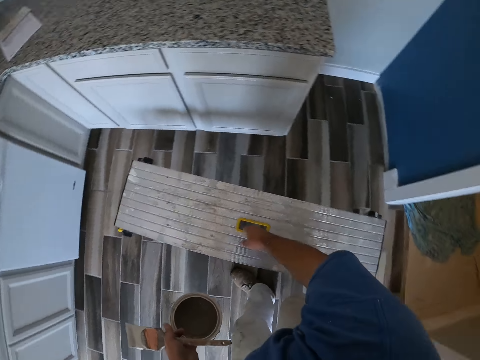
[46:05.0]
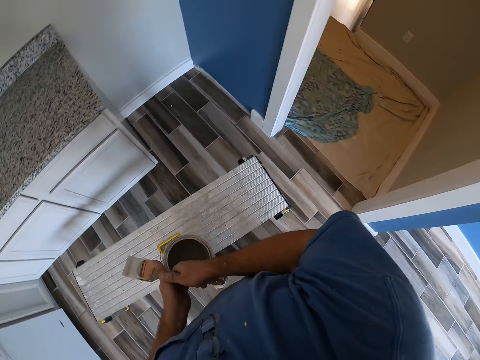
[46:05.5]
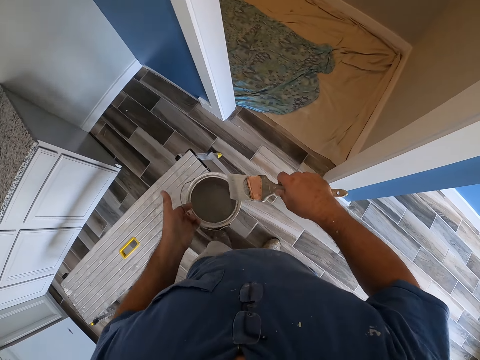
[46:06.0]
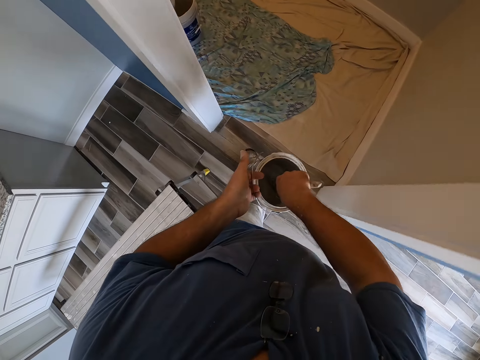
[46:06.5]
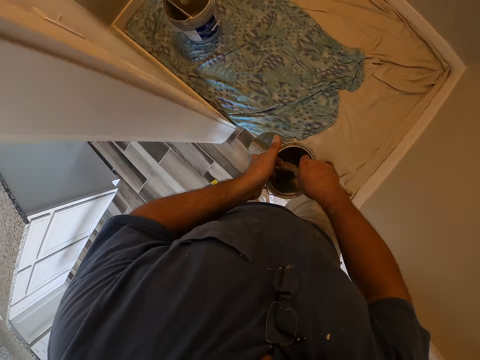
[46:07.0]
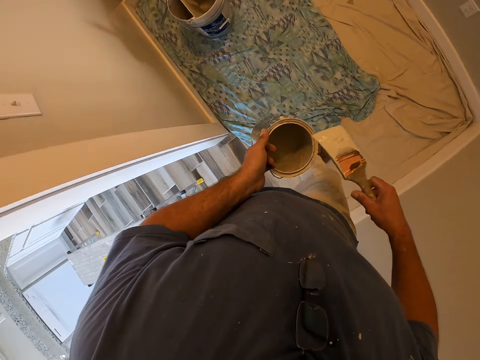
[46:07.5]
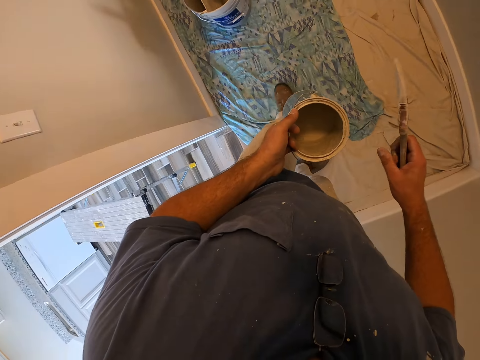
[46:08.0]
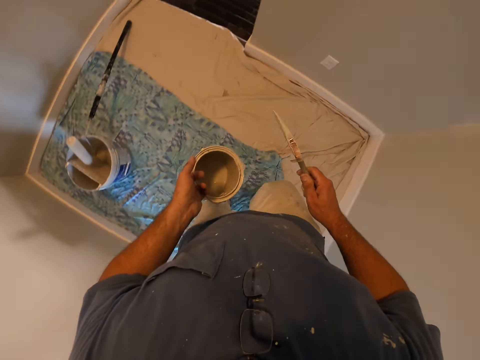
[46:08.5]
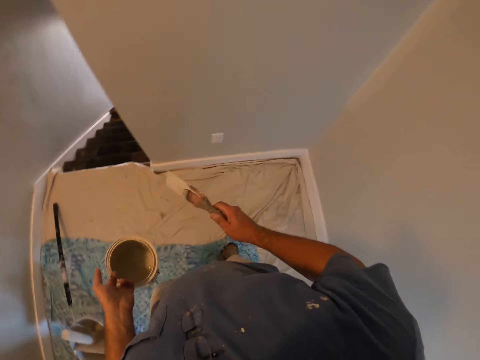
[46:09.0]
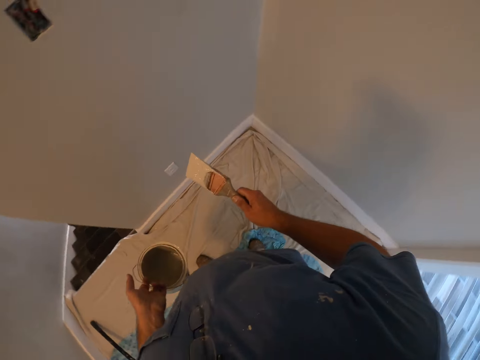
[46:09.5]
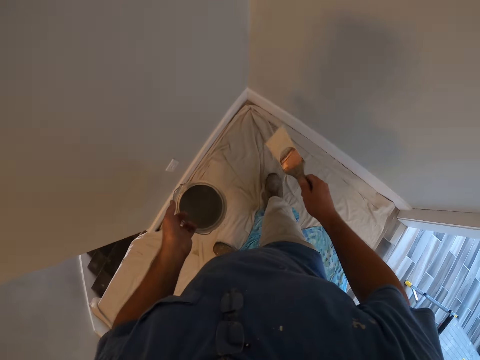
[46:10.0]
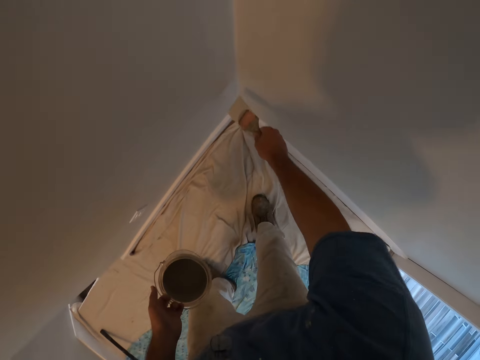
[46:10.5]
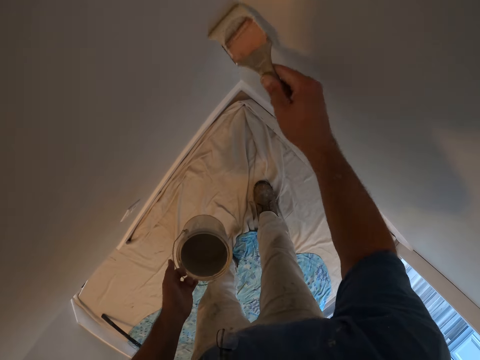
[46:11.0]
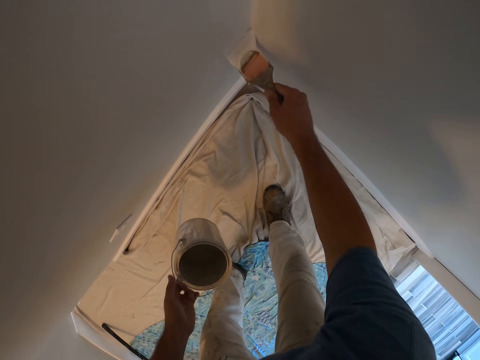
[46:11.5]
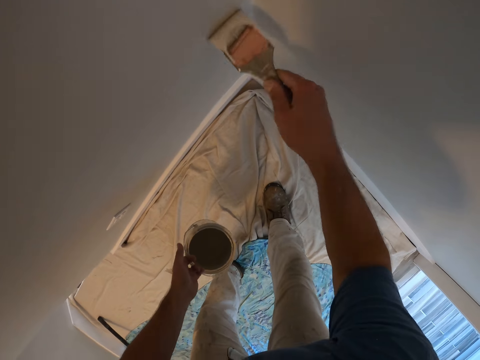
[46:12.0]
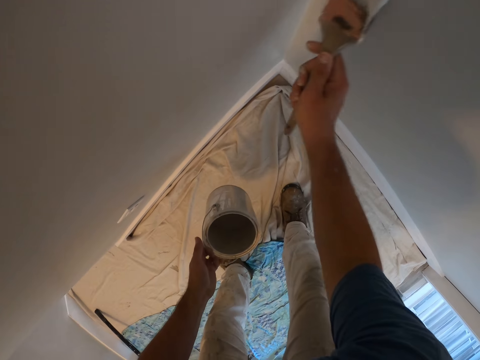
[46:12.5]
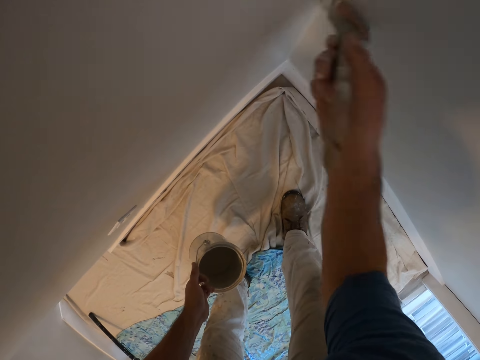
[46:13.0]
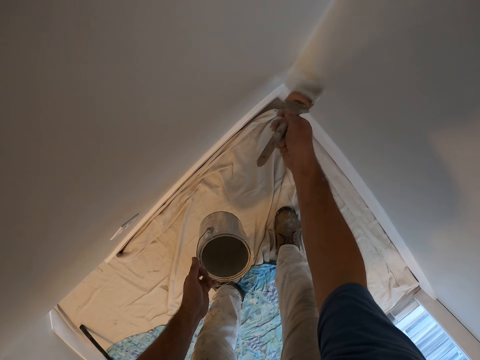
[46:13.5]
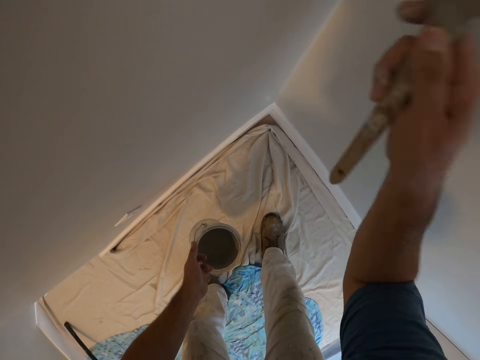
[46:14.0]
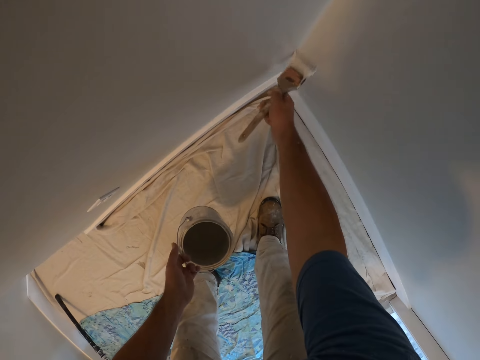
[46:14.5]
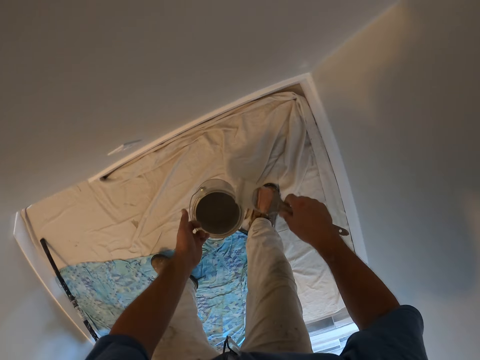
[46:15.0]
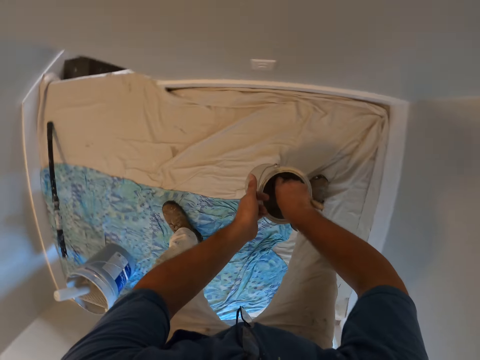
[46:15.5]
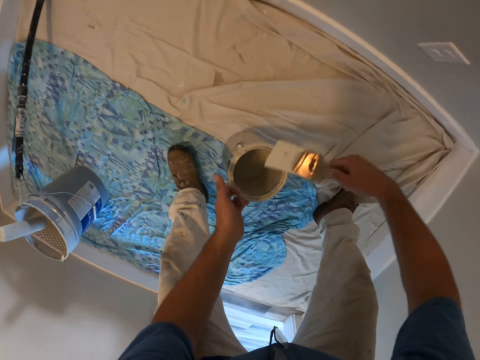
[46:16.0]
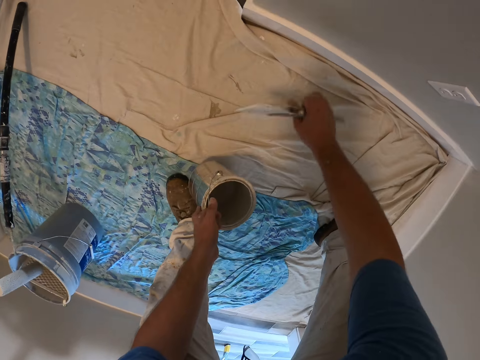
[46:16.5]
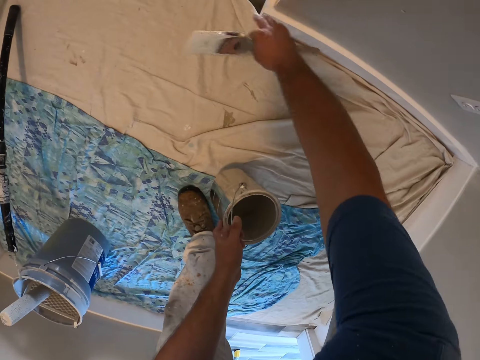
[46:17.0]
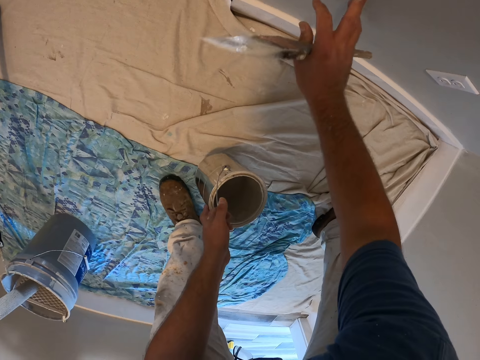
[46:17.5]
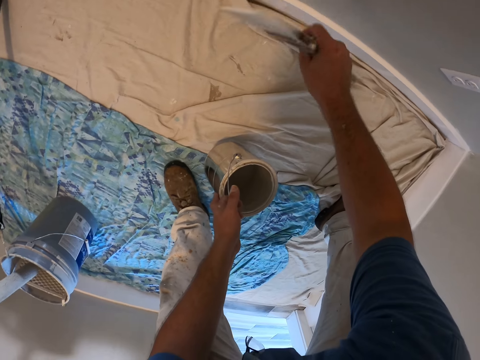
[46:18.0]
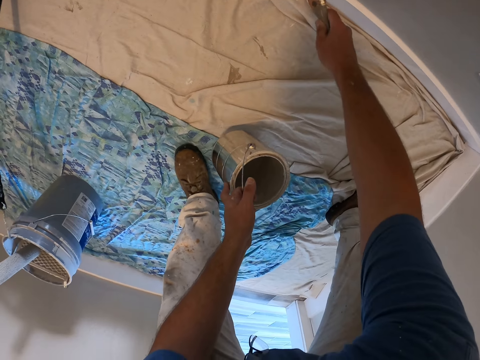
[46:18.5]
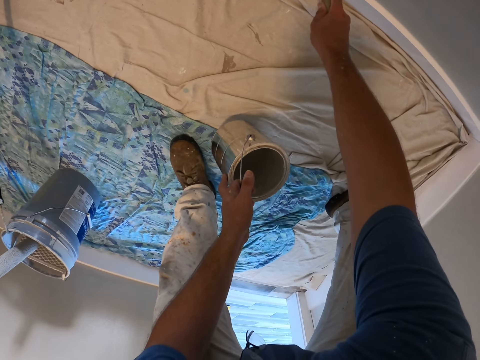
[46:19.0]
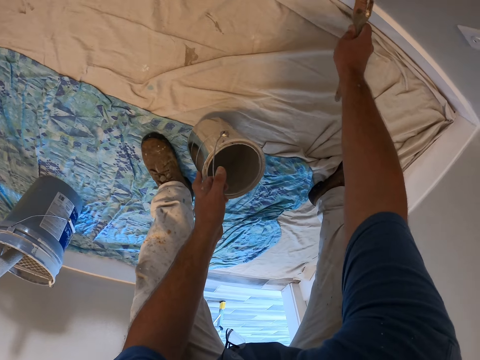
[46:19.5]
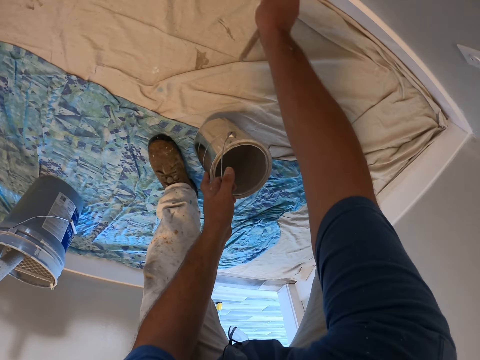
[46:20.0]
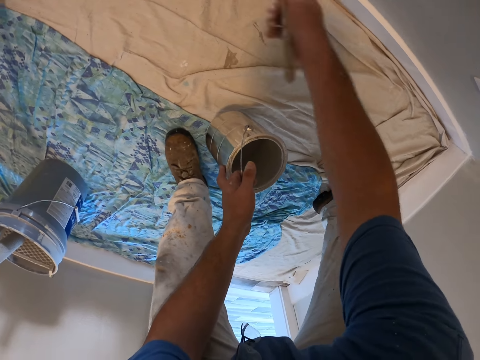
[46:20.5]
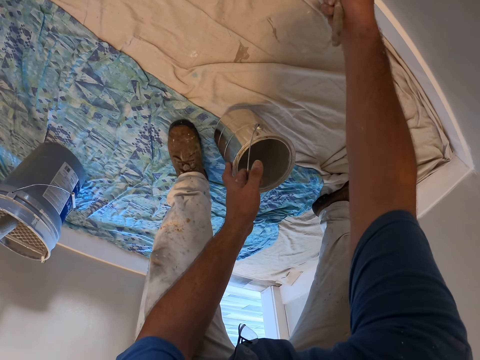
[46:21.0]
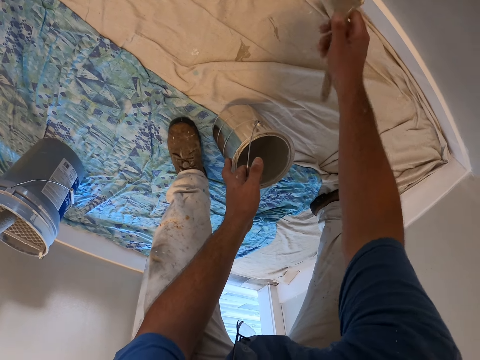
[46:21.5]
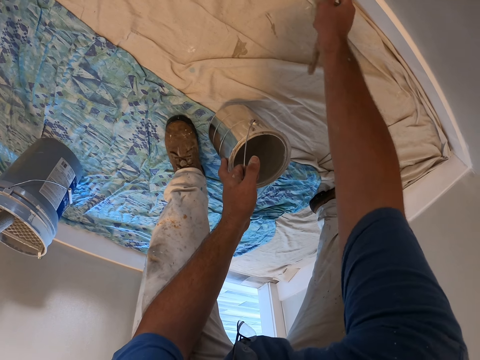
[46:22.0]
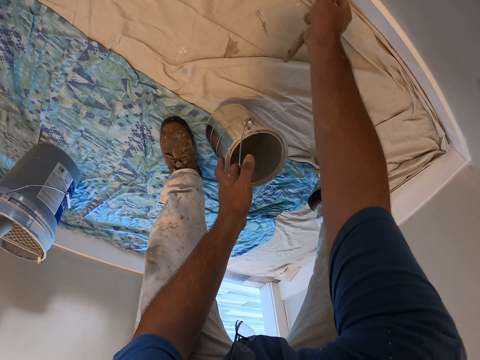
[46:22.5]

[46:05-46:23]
The camera wearer puts the bench on the floor. He walks around the room. He dips the paint brush inside the paint container. He walks back into the room. He paints the wall of the room with the paint brush. He gets more paint from the paint container. He wipes the wall with his finger, with his right hand. He paints the wall of the room with the paint brush.

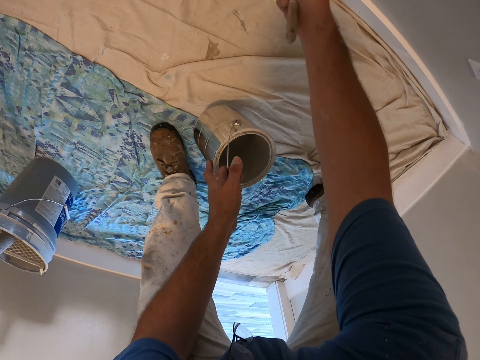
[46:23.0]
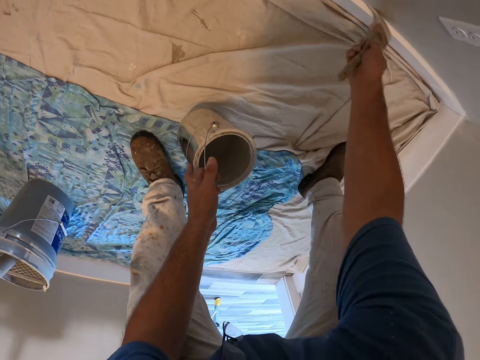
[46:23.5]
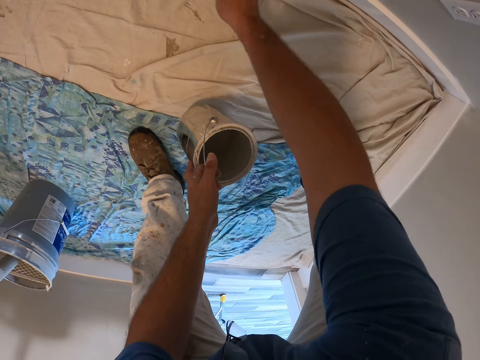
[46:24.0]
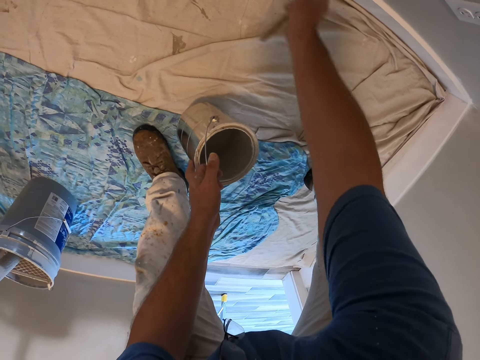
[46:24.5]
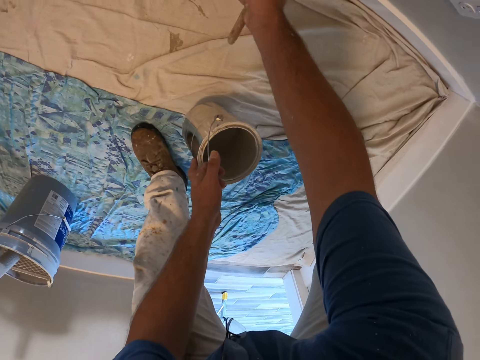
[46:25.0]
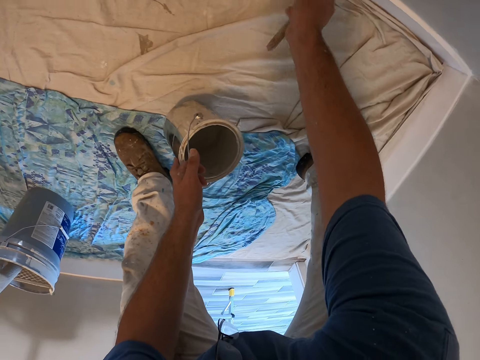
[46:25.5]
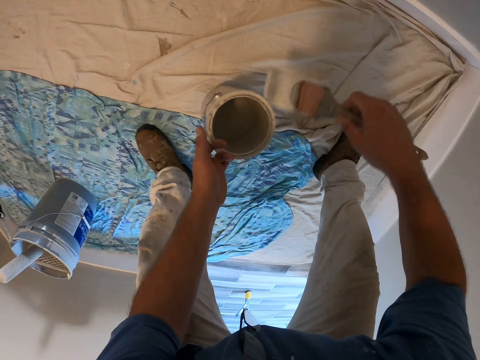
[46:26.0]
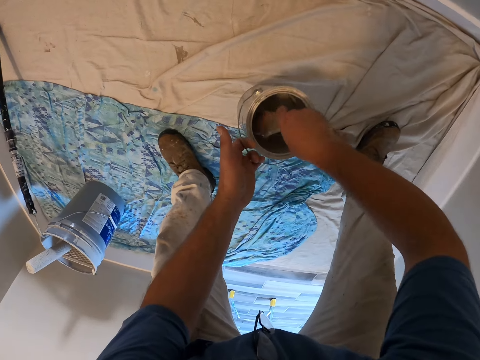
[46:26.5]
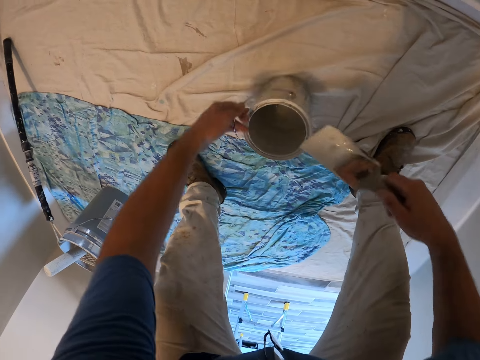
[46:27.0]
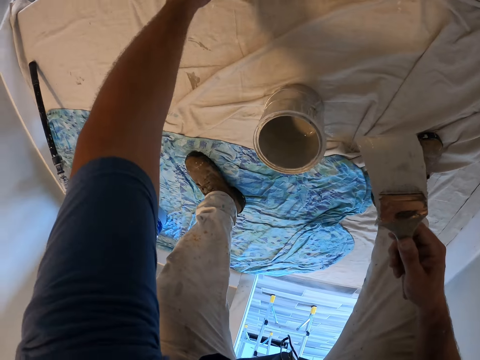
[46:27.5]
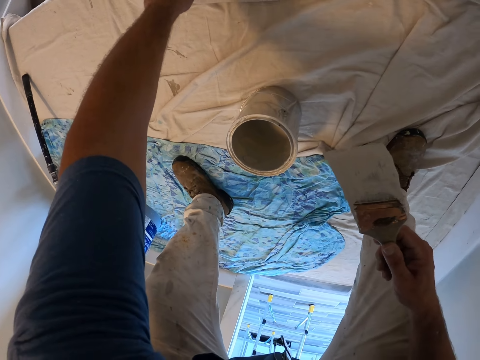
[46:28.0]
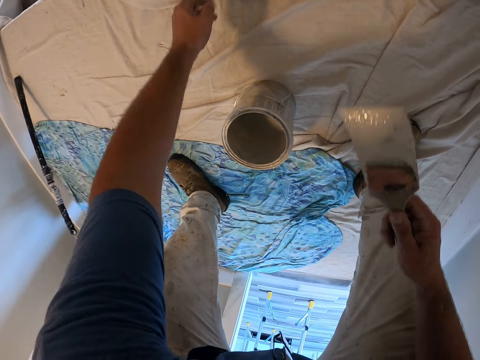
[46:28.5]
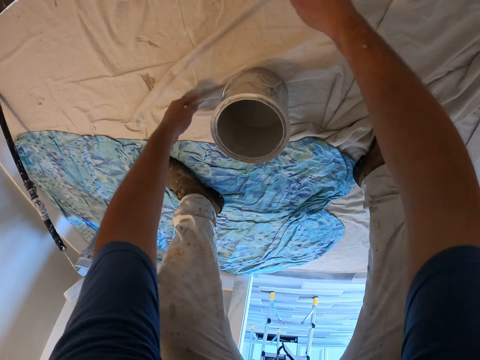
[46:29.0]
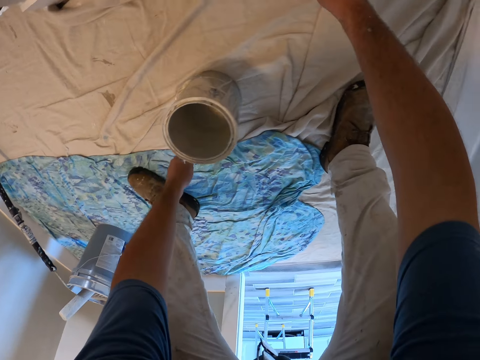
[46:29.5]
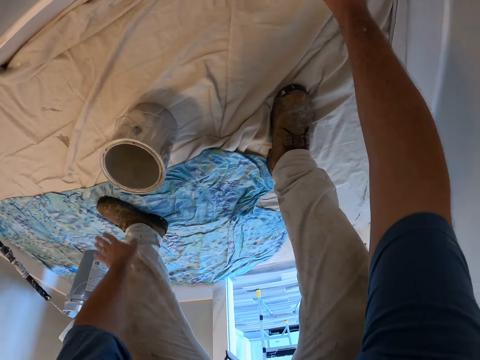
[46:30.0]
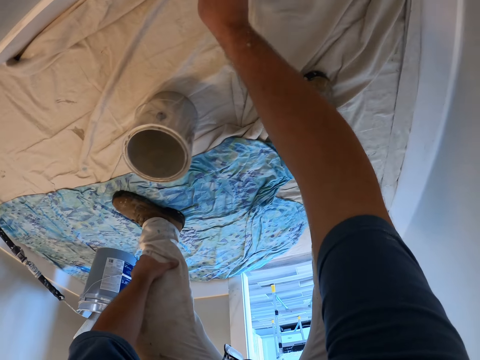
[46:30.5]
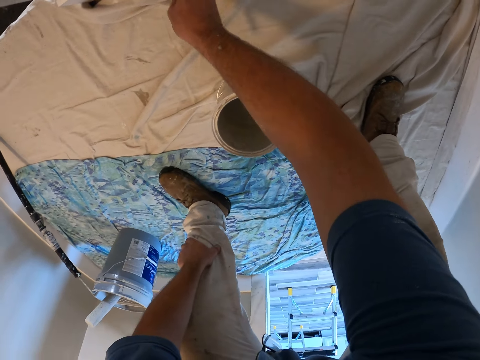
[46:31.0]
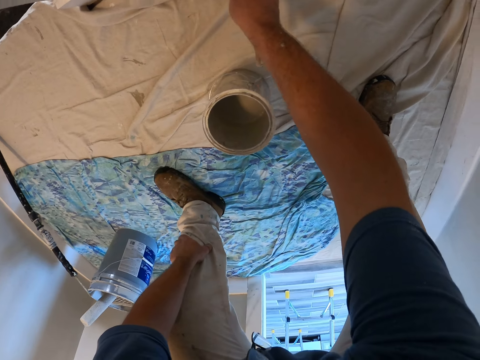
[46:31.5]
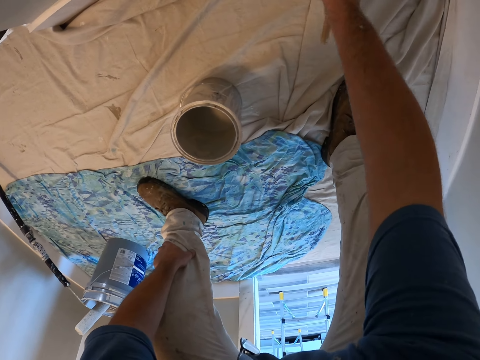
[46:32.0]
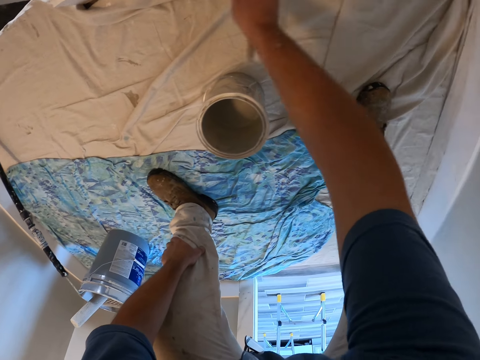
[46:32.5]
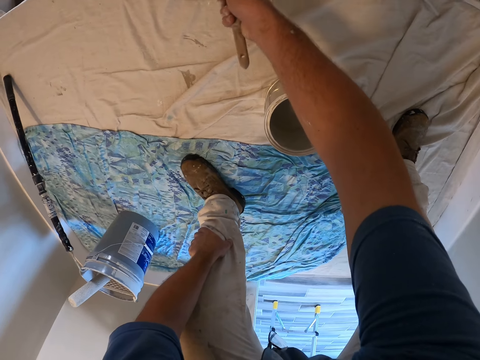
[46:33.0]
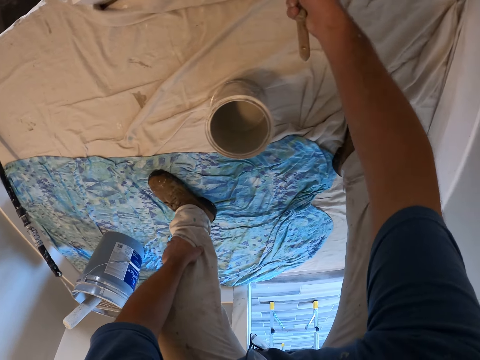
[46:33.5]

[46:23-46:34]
The camera wearer gets more paint from the paint container. They touch something. They paint the wall of the room with the paint brush.
